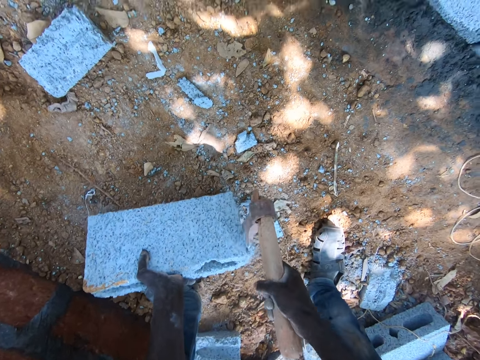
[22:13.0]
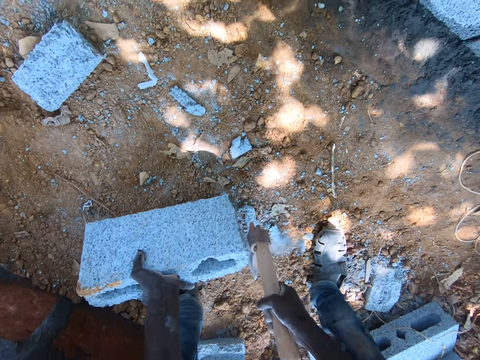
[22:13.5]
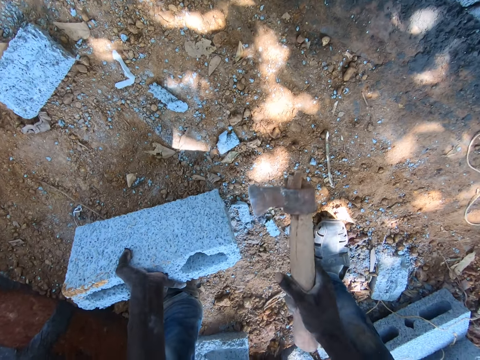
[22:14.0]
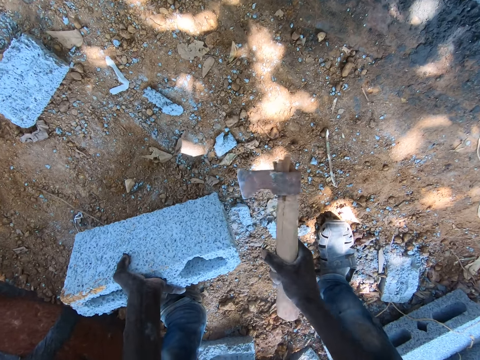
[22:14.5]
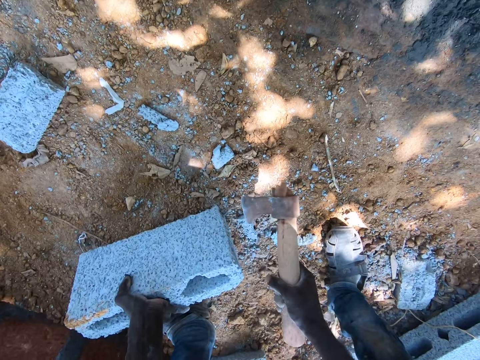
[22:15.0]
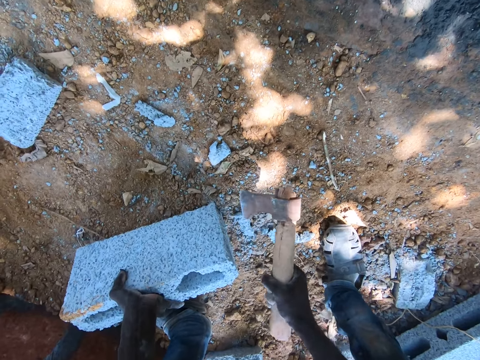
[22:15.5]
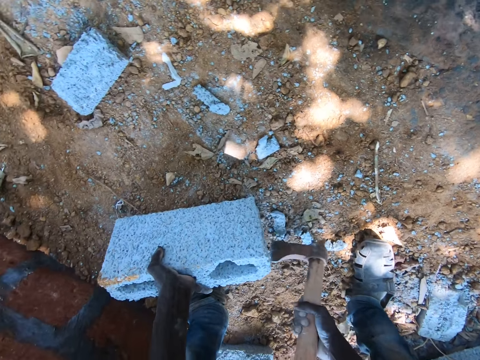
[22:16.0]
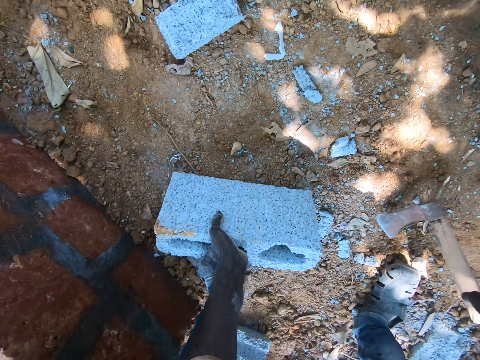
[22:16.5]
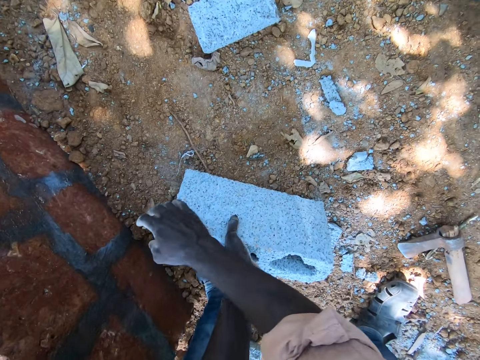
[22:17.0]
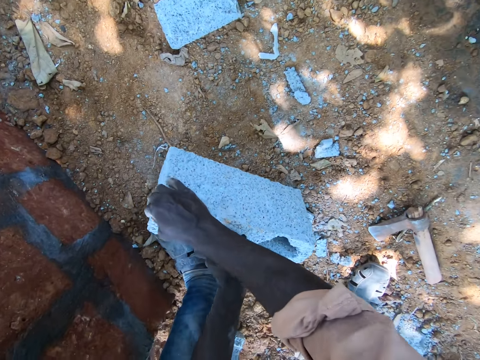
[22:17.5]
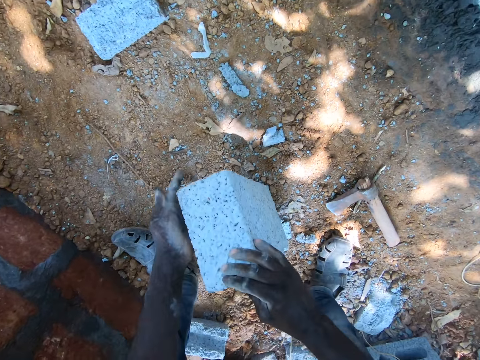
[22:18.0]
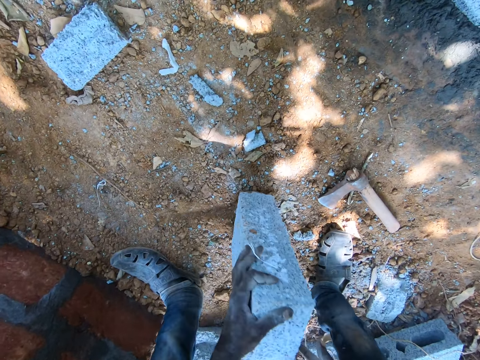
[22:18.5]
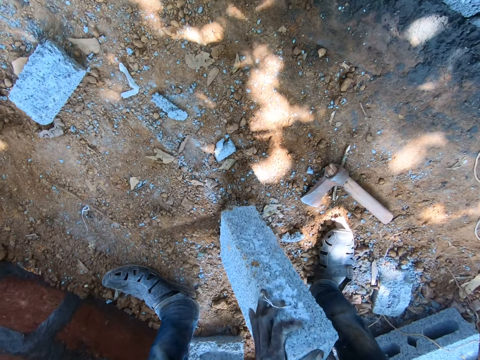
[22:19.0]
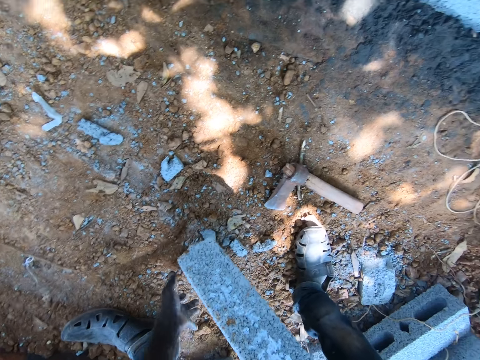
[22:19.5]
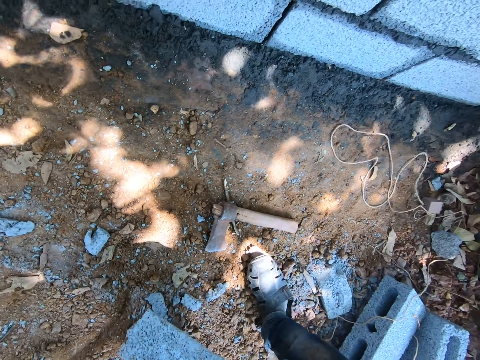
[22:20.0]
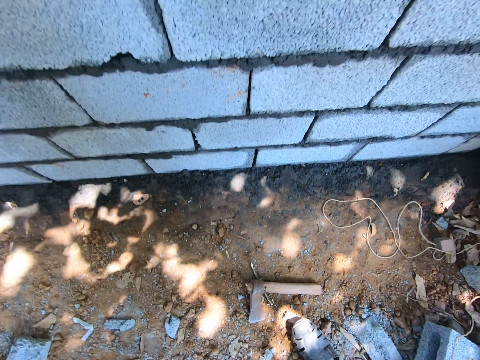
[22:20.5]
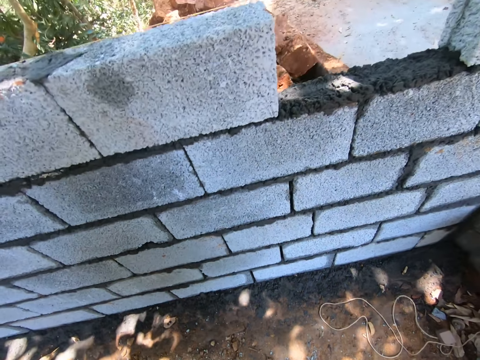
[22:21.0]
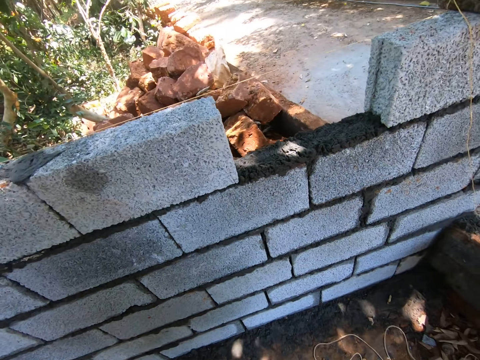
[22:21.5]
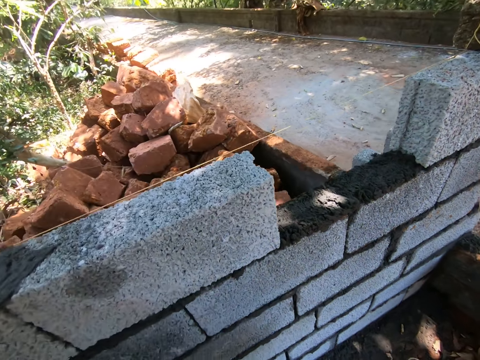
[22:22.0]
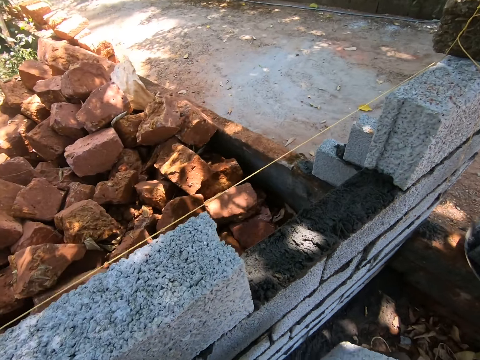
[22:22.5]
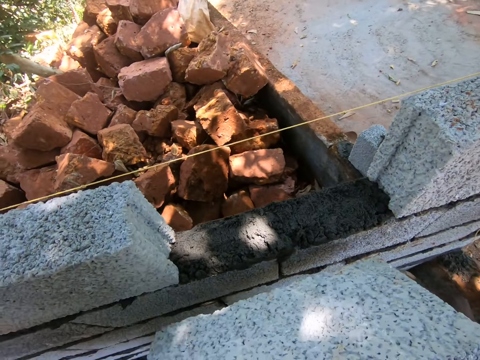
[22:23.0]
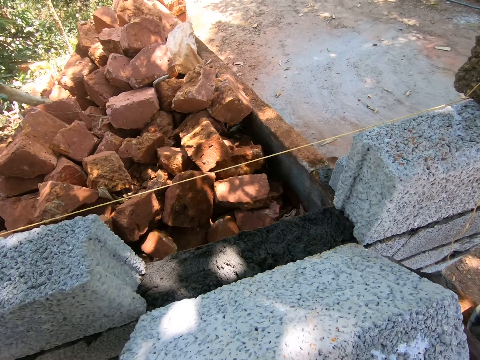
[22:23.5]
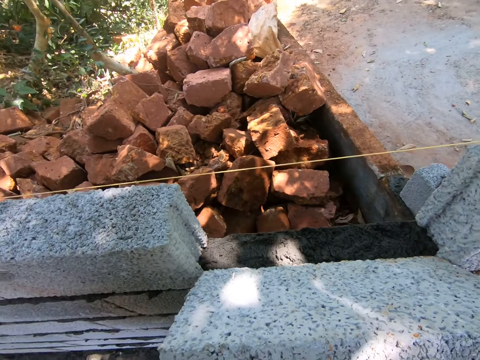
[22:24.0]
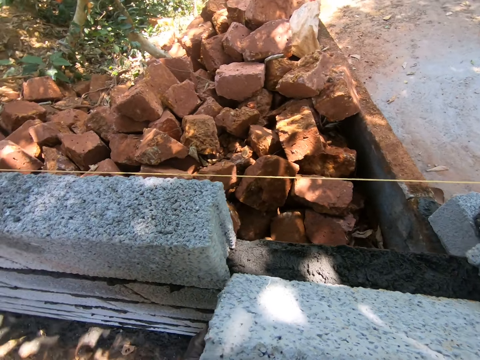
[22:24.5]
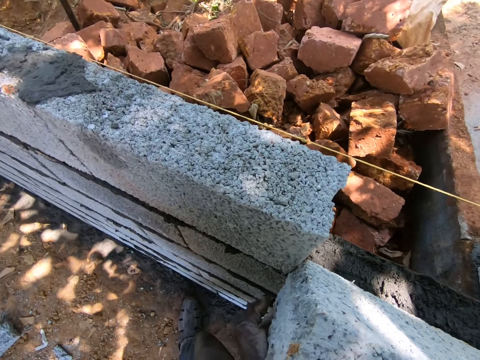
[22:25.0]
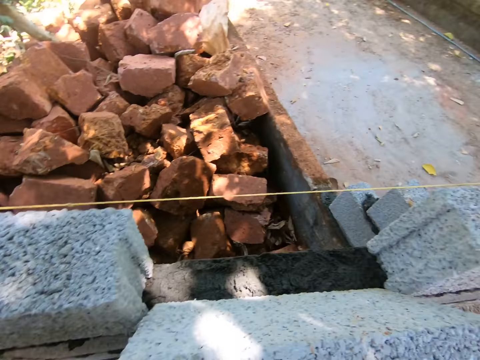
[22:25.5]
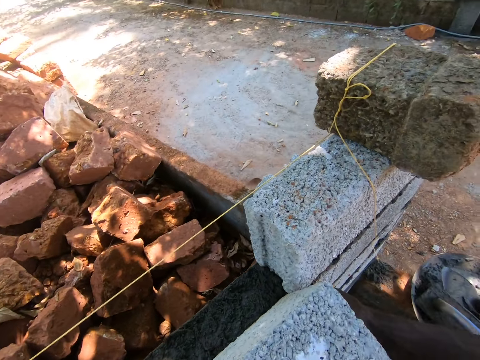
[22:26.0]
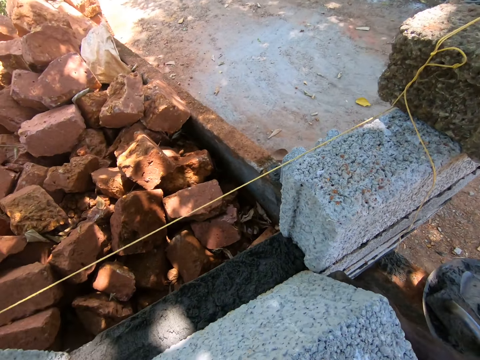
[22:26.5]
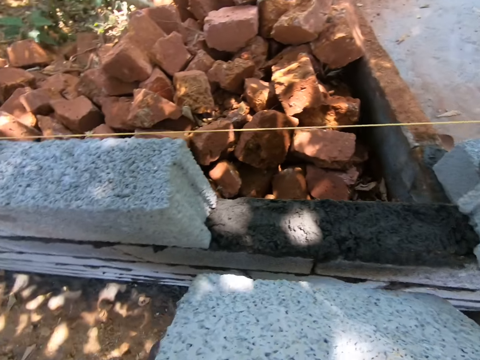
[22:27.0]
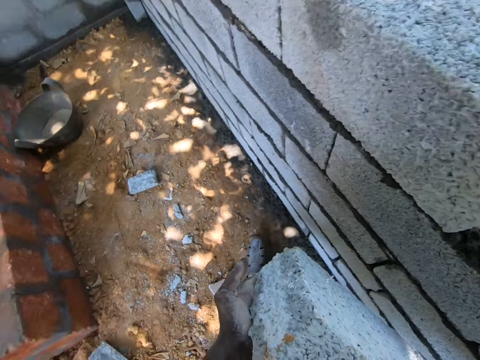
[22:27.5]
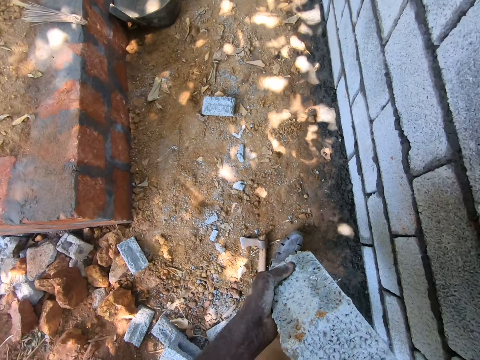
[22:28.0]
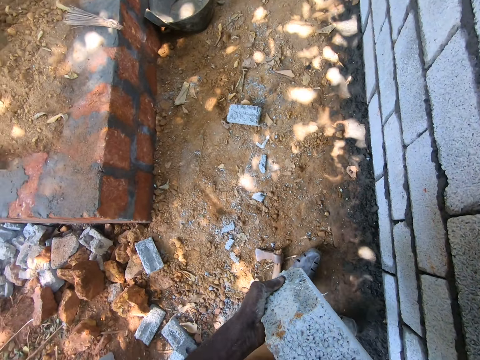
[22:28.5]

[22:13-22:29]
The camera wearer throws down an axe. They turn a brick with both hands. They pick up the brick. They measure distance with the brick. They put the brick in the sand. They look around.

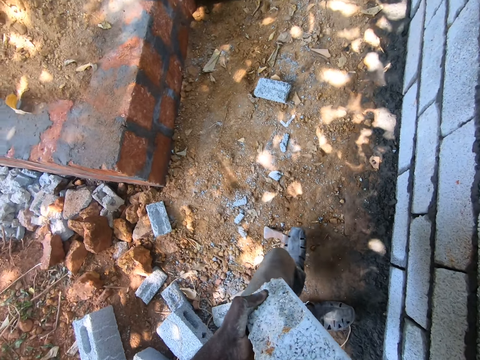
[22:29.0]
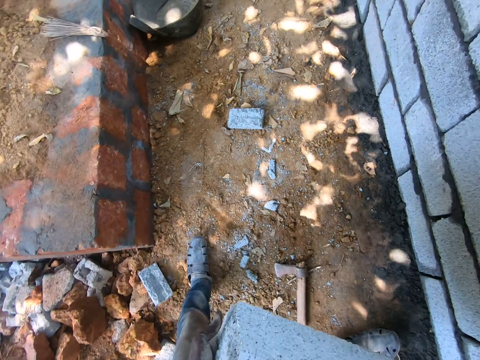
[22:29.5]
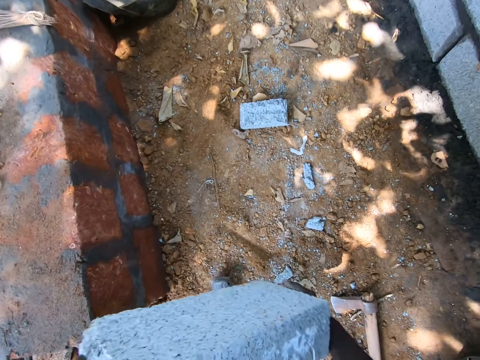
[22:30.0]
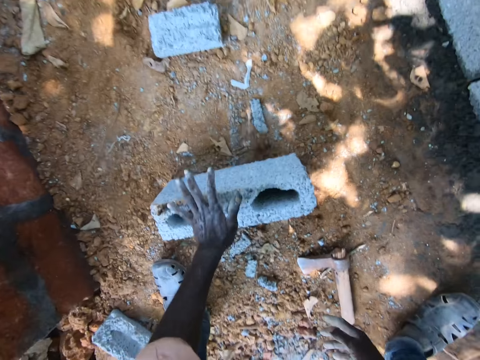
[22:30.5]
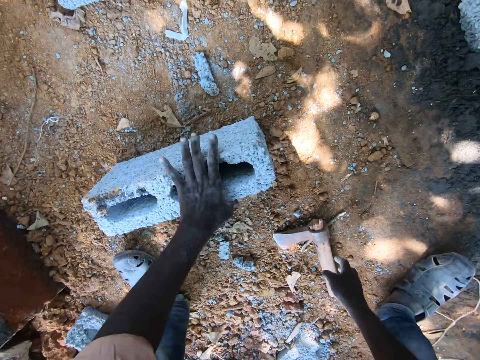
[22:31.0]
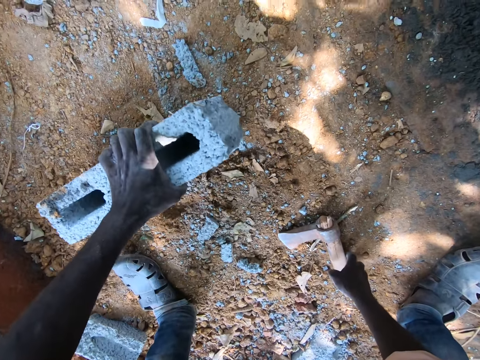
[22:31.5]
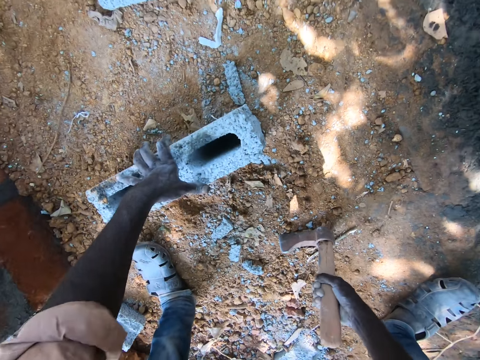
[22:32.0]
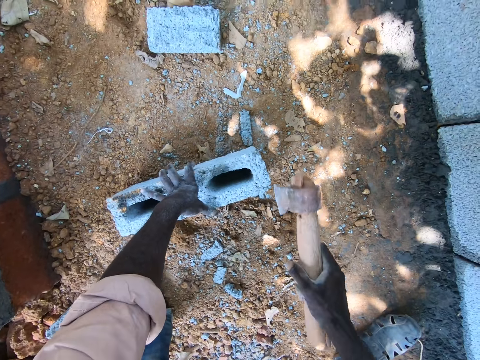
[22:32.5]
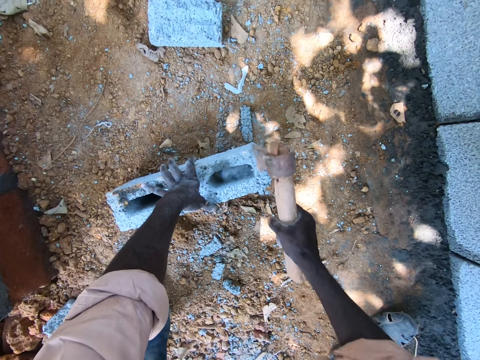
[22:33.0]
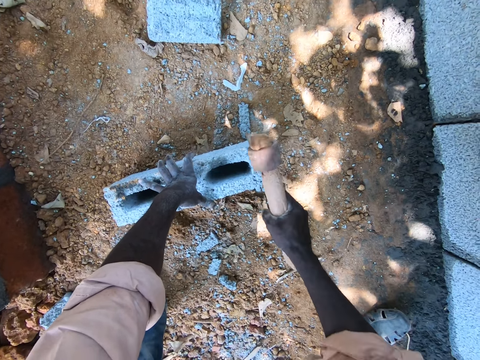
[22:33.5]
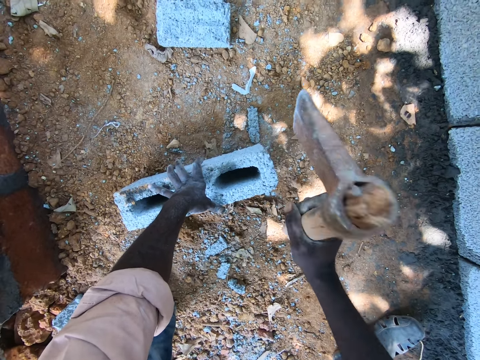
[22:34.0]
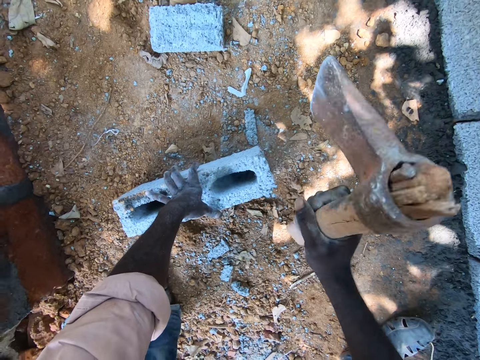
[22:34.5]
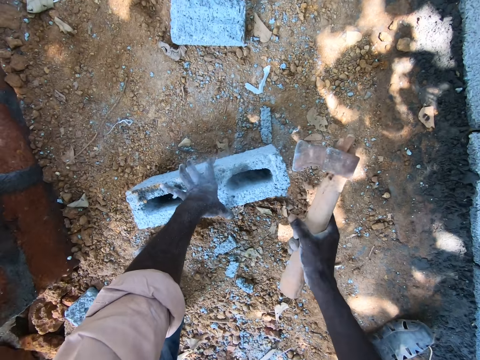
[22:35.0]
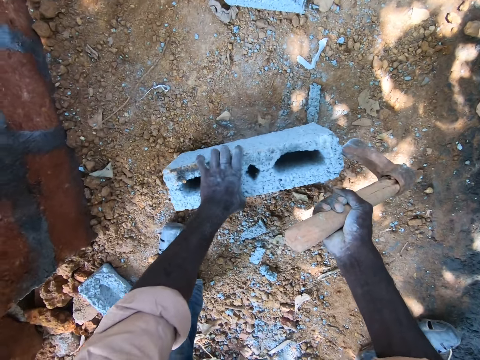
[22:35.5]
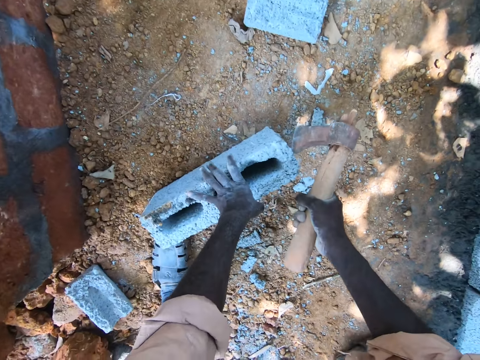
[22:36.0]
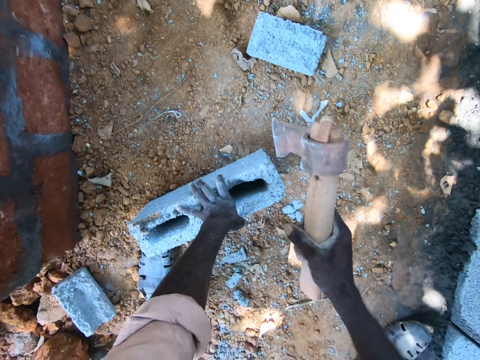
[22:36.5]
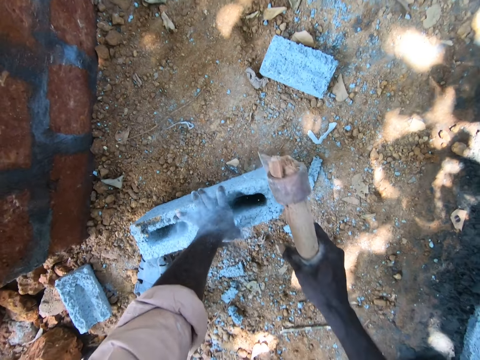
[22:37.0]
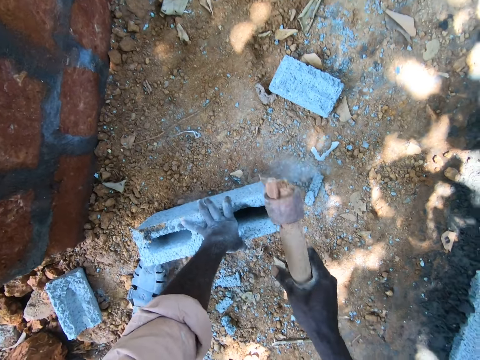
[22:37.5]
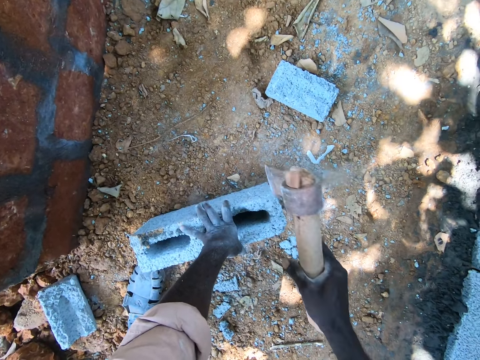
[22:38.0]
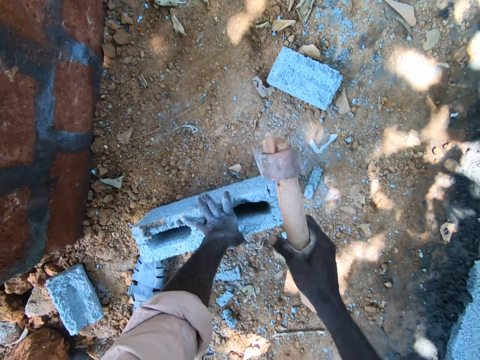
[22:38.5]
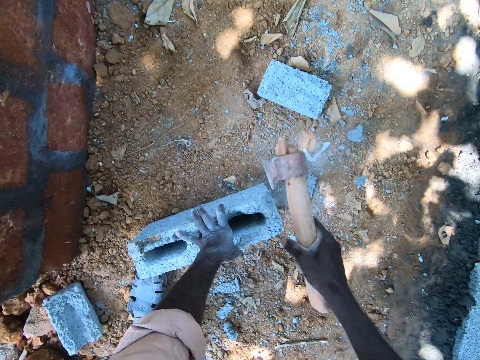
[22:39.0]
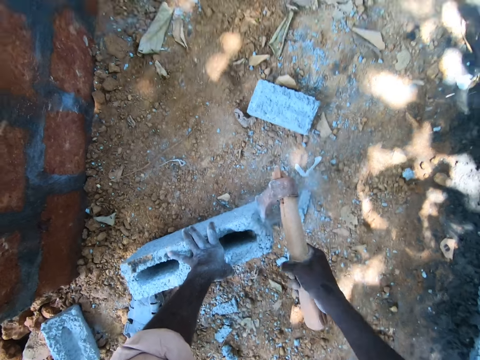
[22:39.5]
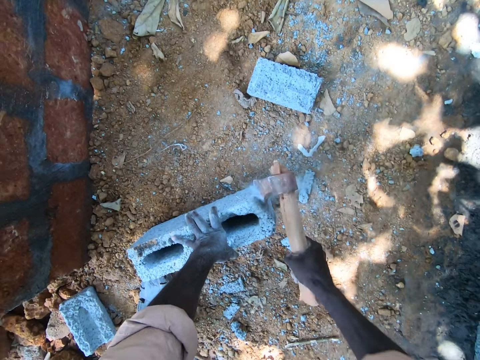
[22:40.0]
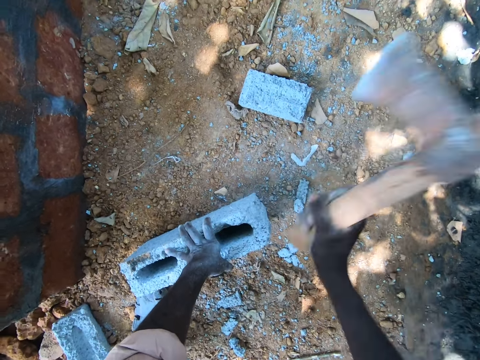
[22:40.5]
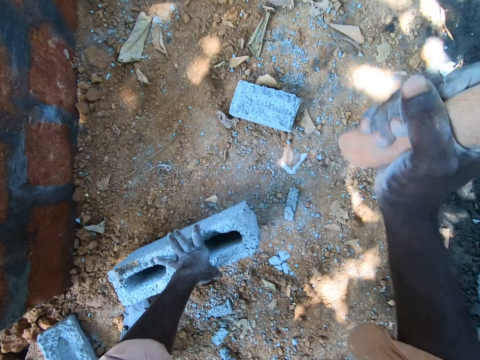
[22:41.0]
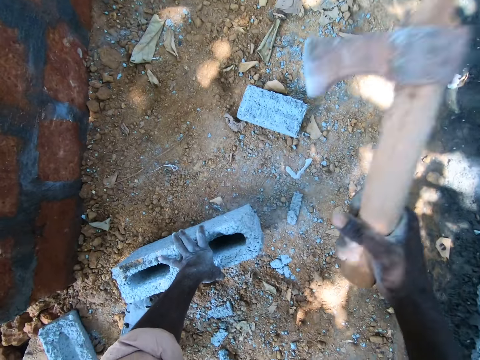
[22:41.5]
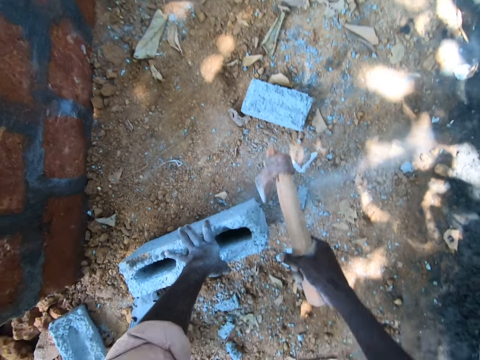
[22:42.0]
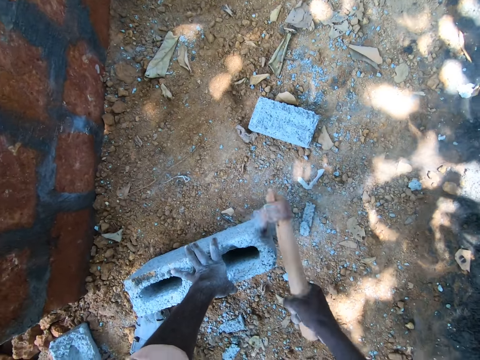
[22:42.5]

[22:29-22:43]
The camera wearer puts down a brick. They pick up an axe. They cut the brick with the axe. They move the brick. They cut the brick with the axe.
